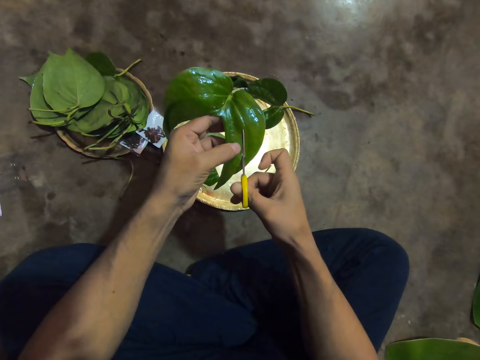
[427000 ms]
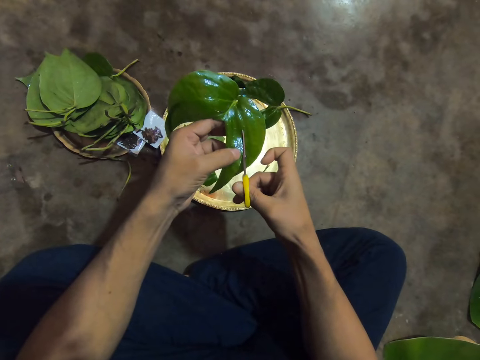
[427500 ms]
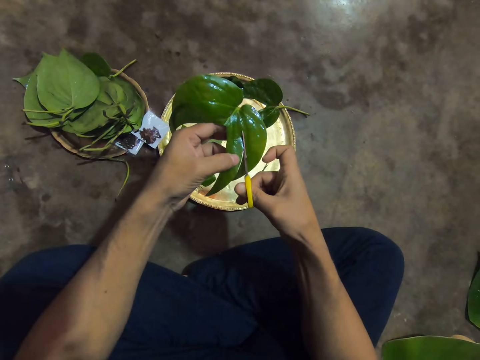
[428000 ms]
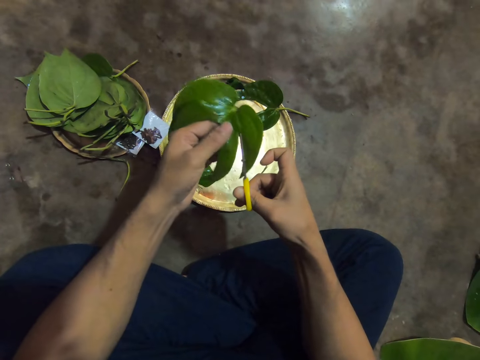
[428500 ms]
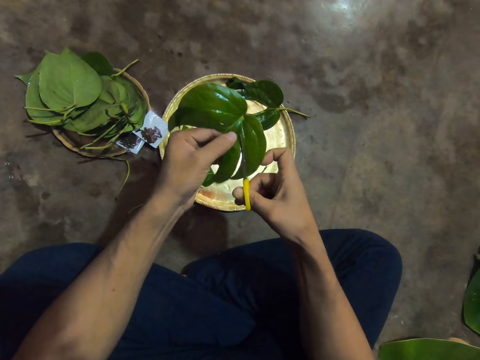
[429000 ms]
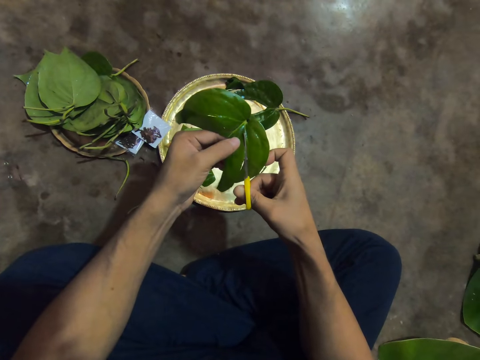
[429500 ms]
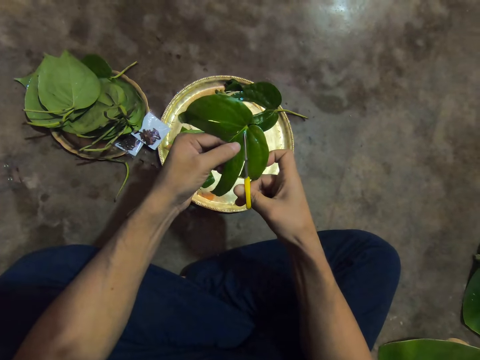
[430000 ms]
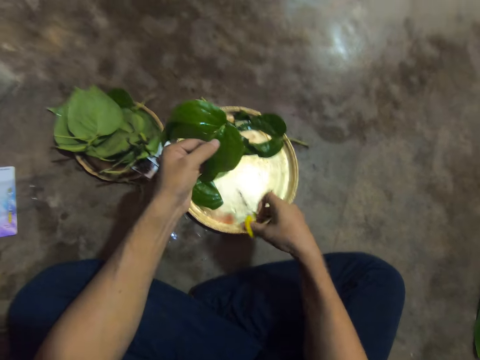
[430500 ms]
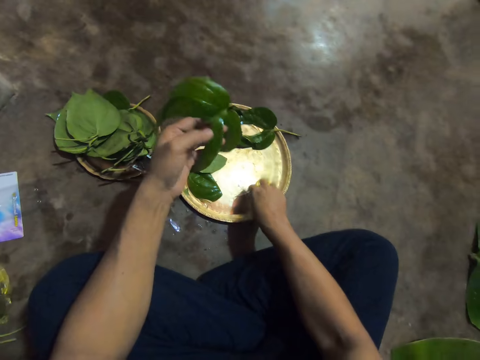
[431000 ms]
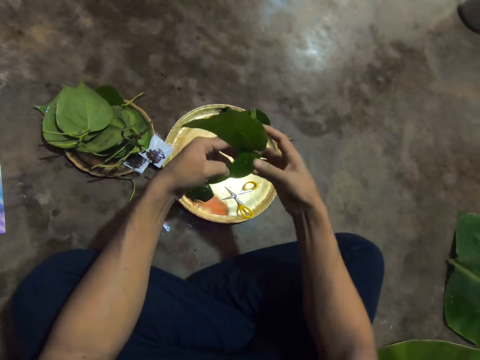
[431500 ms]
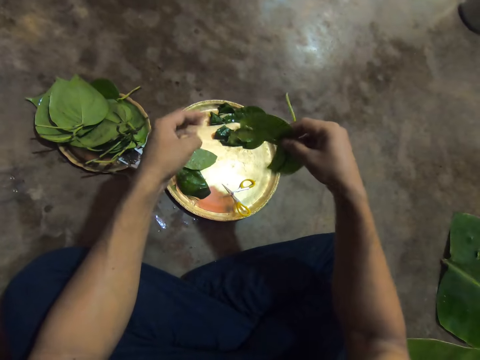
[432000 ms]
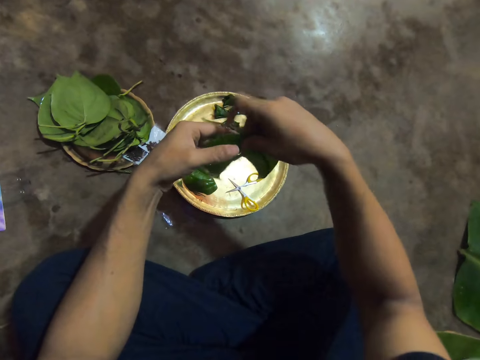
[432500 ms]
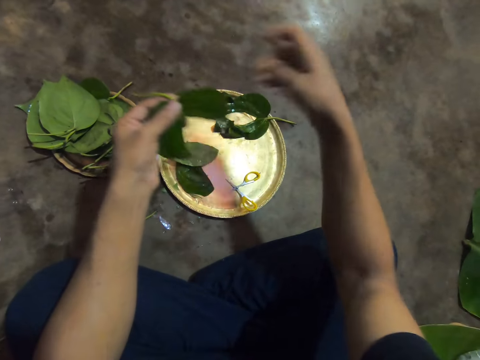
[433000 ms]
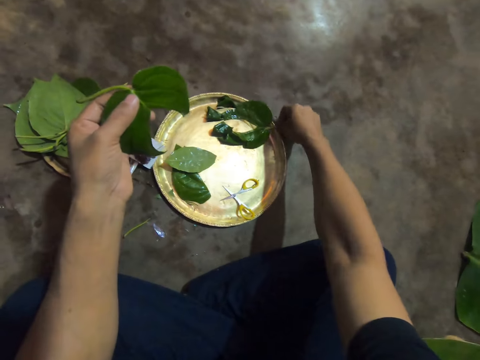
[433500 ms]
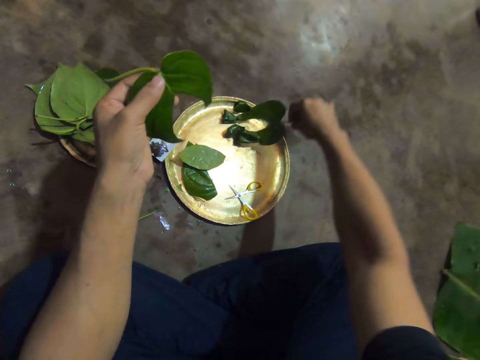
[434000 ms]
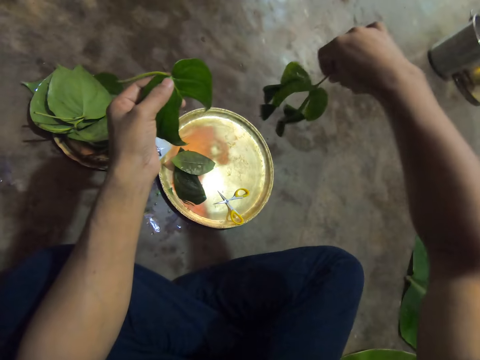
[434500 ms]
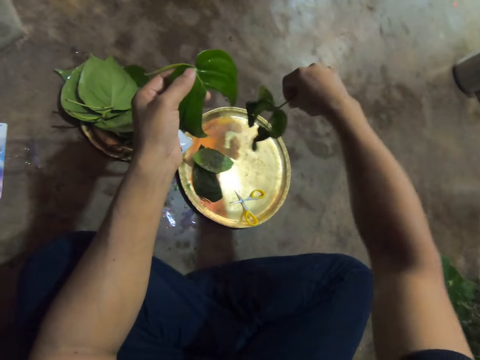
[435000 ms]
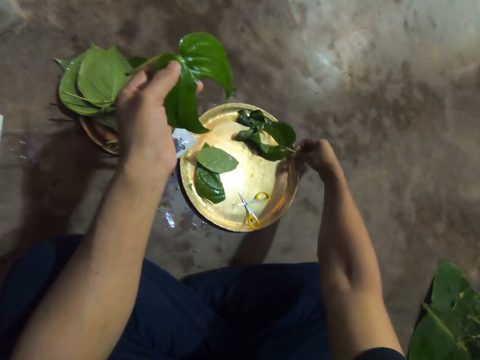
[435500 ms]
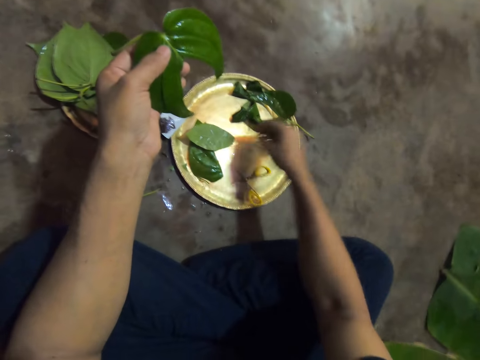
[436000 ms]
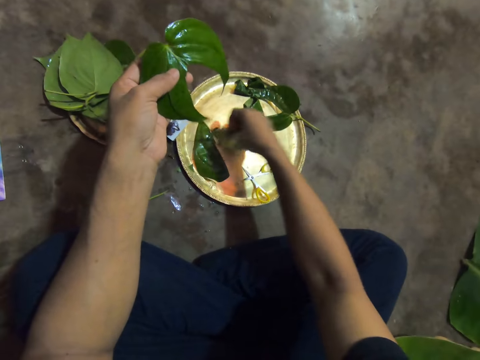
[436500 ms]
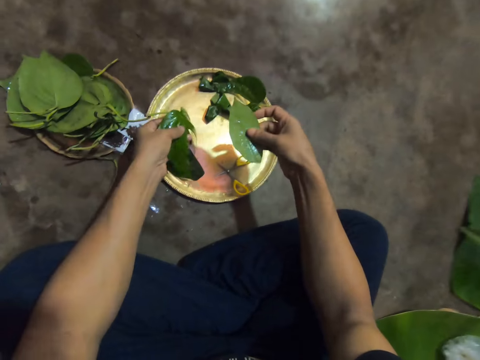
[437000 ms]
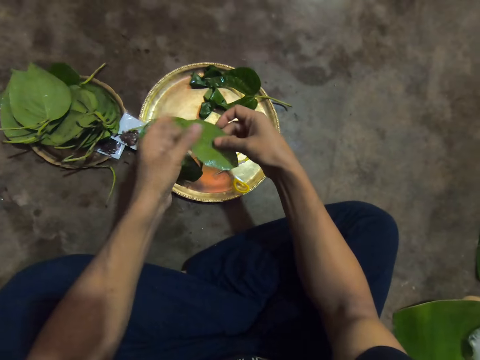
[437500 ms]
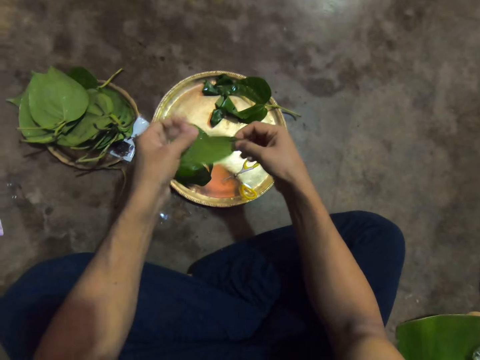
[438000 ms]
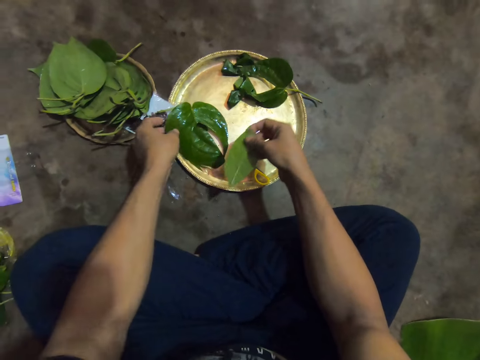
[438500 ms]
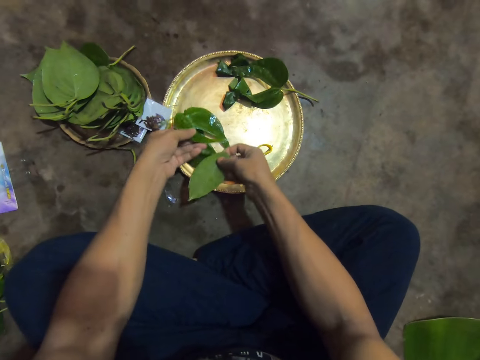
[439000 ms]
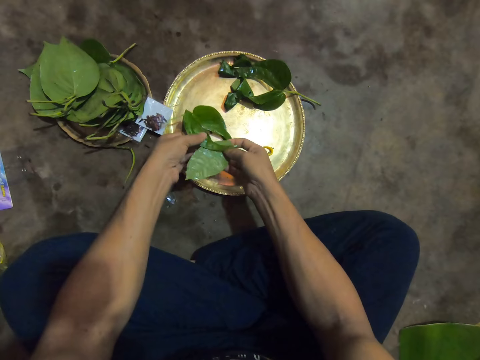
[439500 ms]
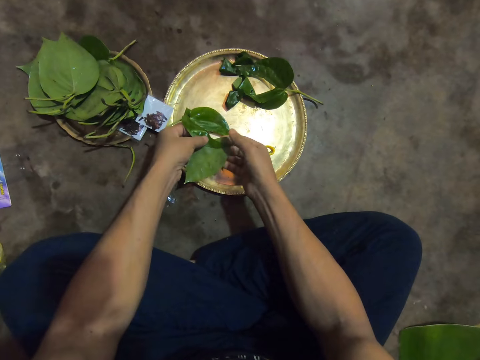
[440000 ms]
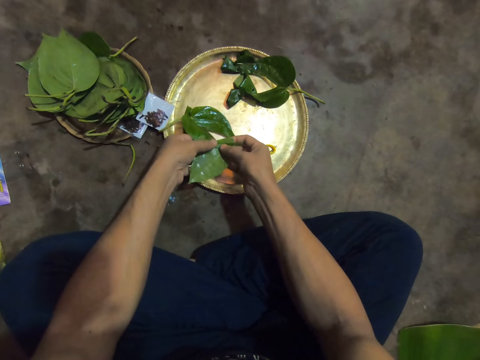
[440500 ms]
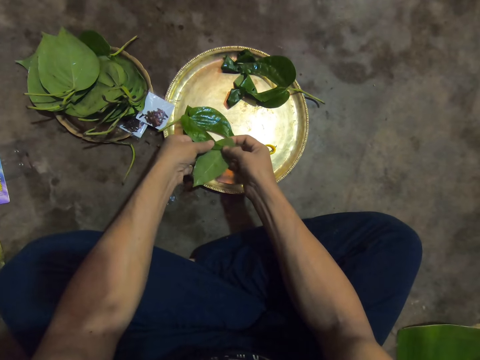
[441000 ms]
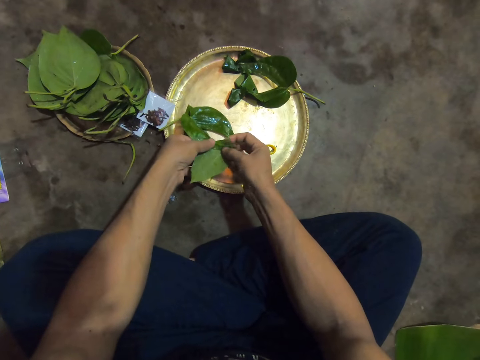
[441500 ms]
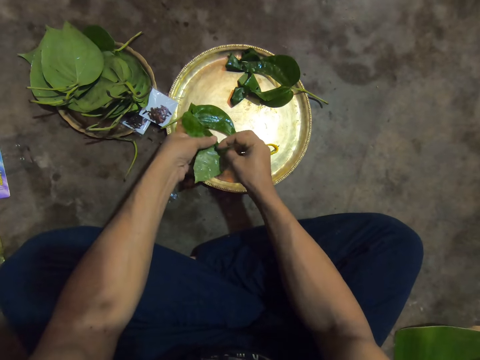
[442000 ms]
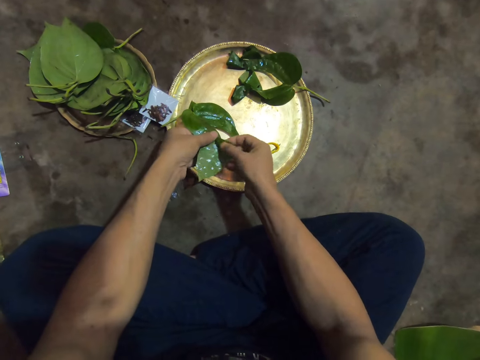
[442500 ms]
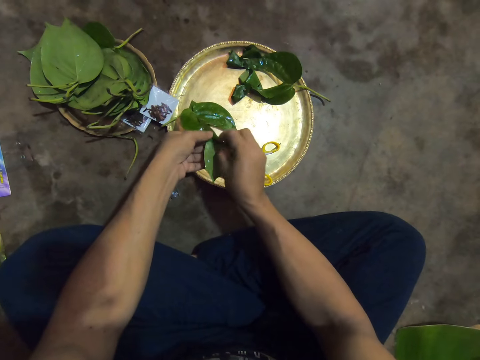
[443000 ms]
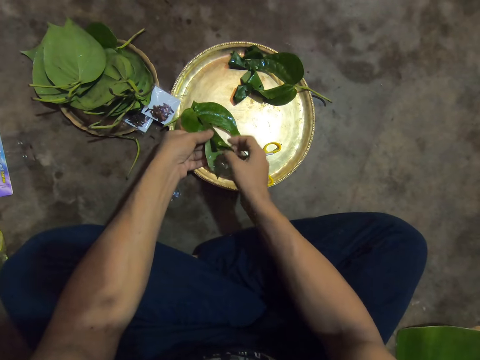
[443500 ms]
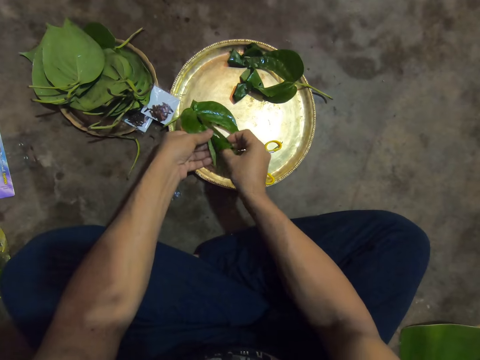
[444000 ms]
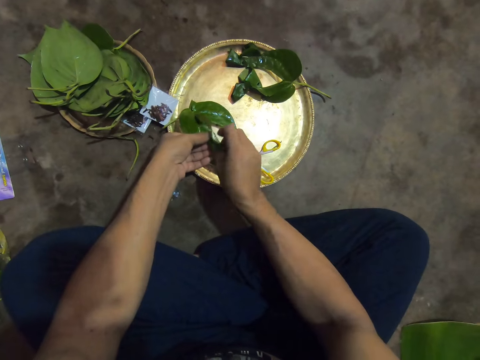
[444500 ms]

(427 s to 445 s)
The camera wearer places the pair of scissors on the tray with his right hand. He passes the leaf from his left hand to his right hand. He passes the leaf from his right hand to his left hand. He picks the leaves from the tray with his right hand. He places the leaves on the tray with his right hand. He picks a piece of leaf from the tray with his right hand. He places the leaf on the tray with his left hand. He holds the piece of leaf with both hands. He holds the piece of leaf with his right hand. He holds the leaf on the tray with his left hand. He rolls the piece of leaf on the leaf with both hands. He folds the leaf.

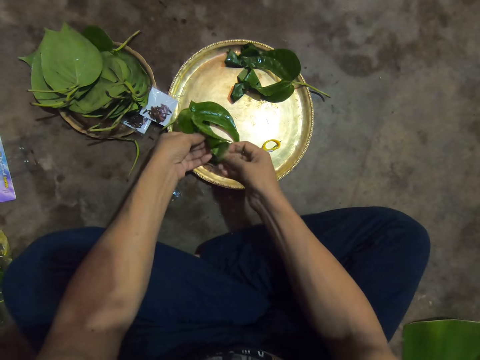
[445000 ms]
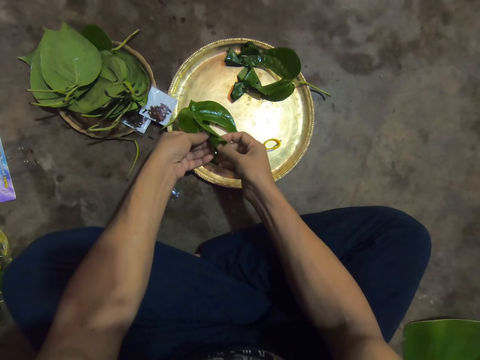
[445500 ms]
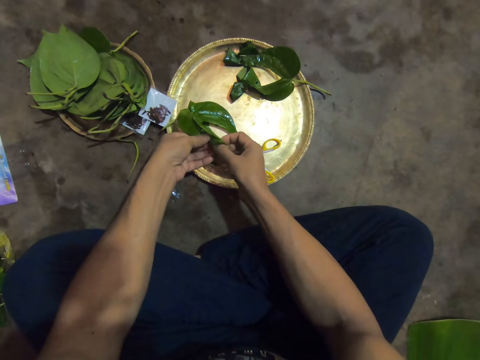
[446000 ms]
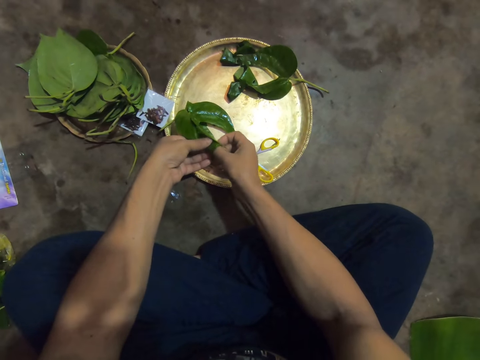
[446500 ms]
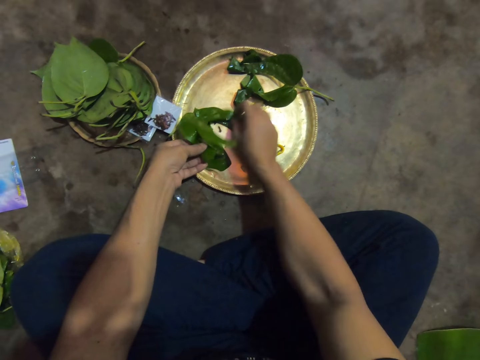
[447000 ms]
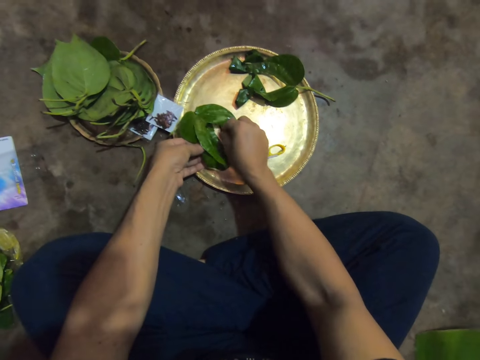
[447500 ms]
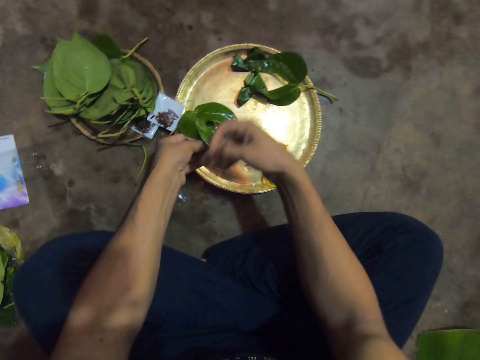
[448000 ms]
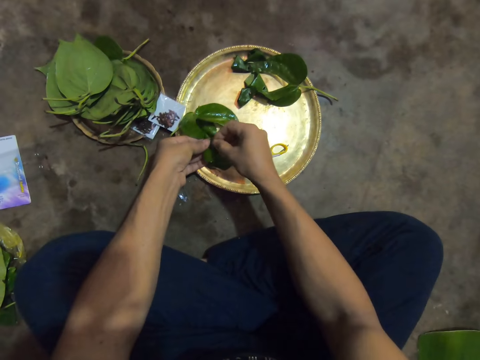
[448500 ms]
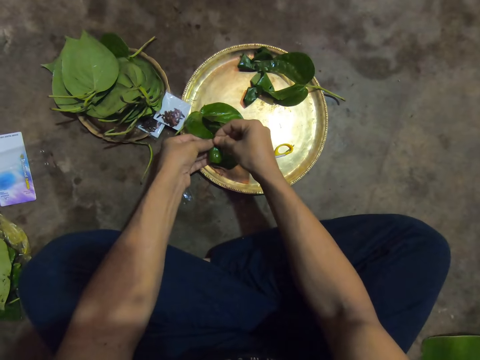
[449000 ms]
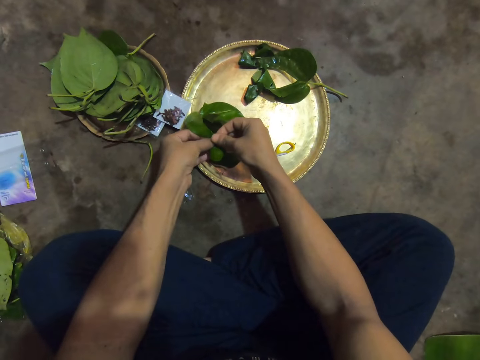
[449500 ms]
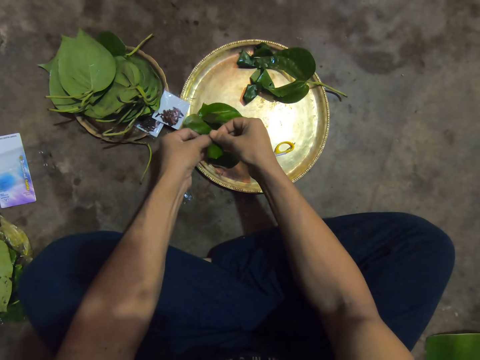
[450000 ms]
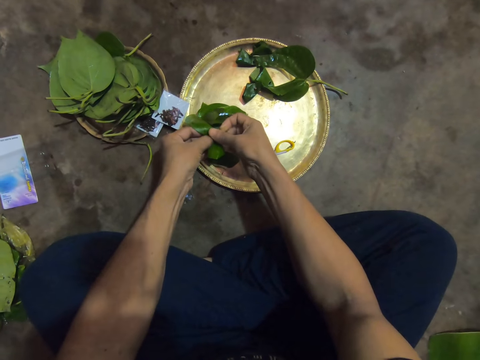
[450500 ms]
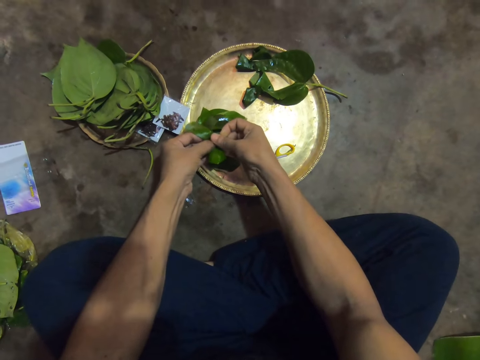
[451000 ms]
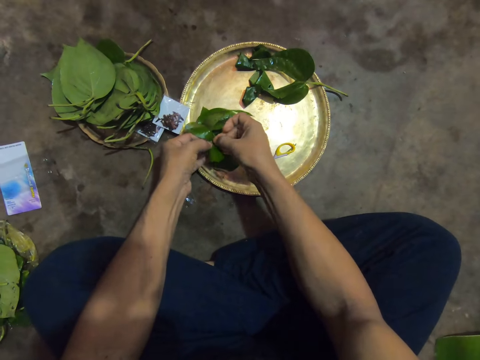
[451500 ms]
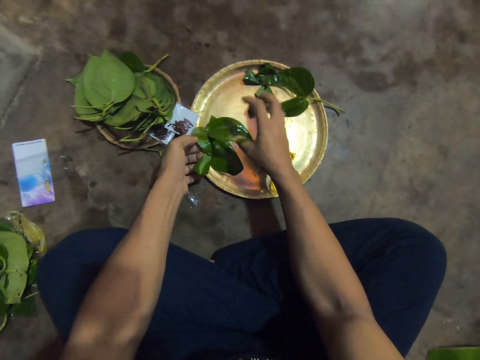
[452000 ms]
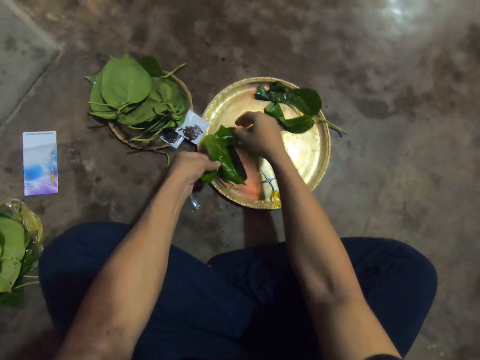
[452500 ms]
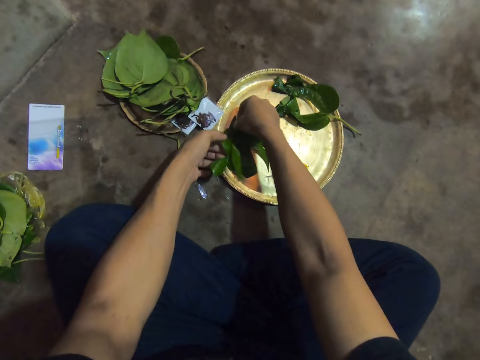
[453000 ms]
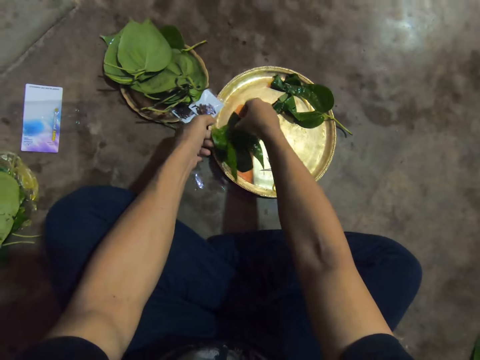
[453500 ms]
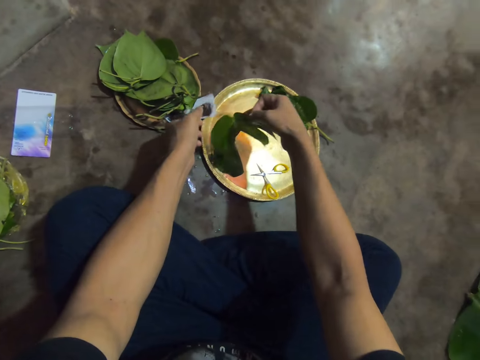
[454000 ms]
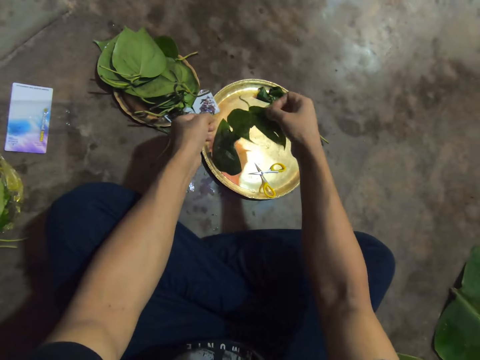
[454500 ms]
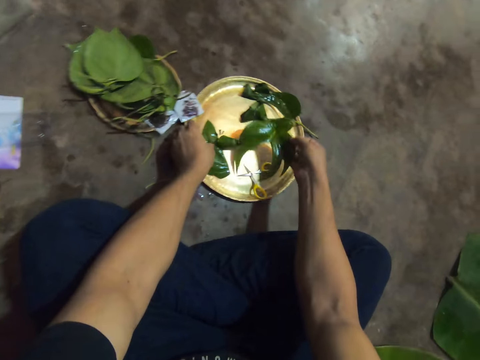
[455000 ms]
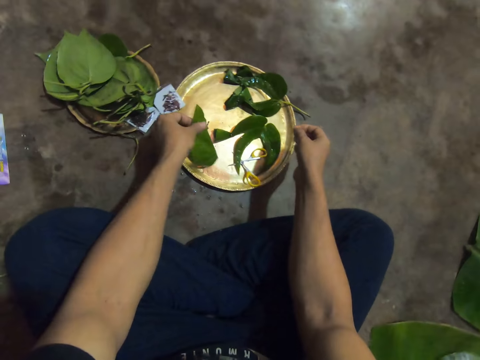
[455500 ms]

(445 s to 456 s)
The camera wearer adjusts the leaf on the tray with his right hand. He picks a pin from the tray with his right hand. He pins the piece of leaf to the leaf with the pin in his right hand. He holds the leaf with something. He adjusts the leaf on the tray with his right hand. He picks the leaf from the tray with his right hand. He holds the leaves. He places the leaf on the tray with his right hand. He picks a piece of leaf from the tray with his left hand.
